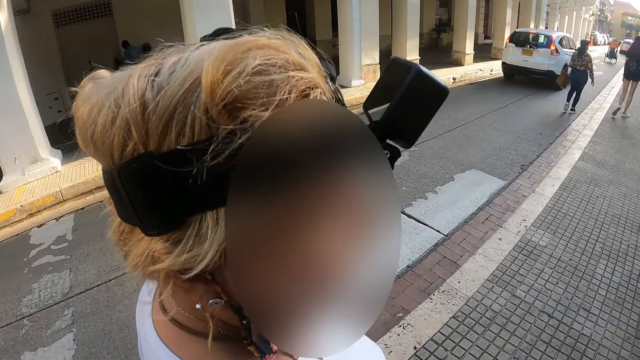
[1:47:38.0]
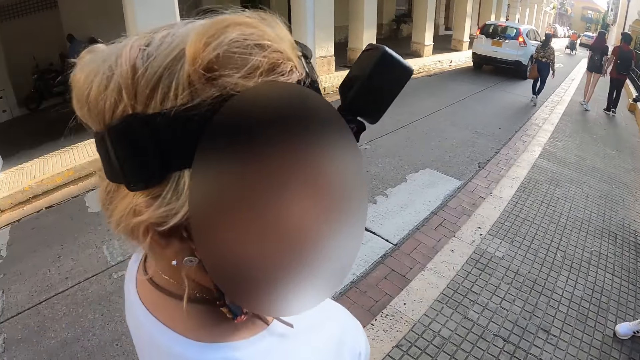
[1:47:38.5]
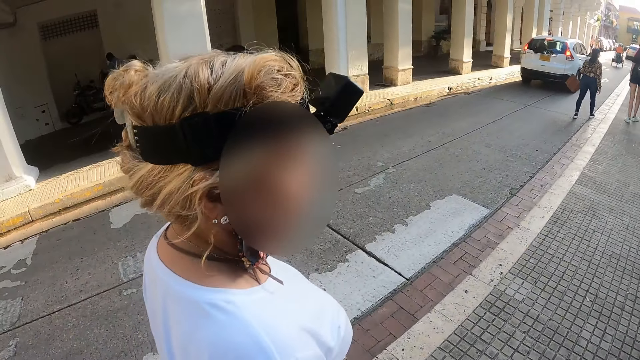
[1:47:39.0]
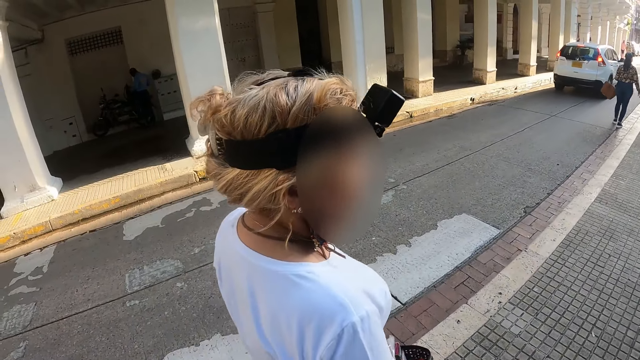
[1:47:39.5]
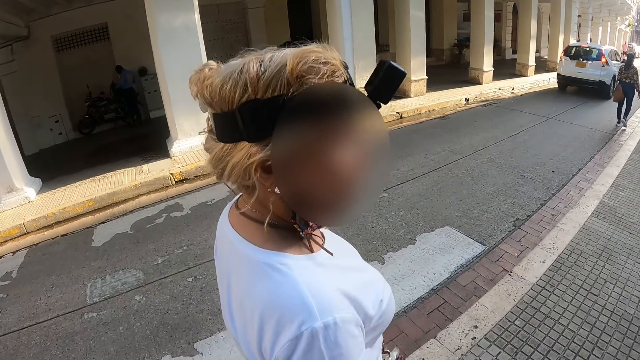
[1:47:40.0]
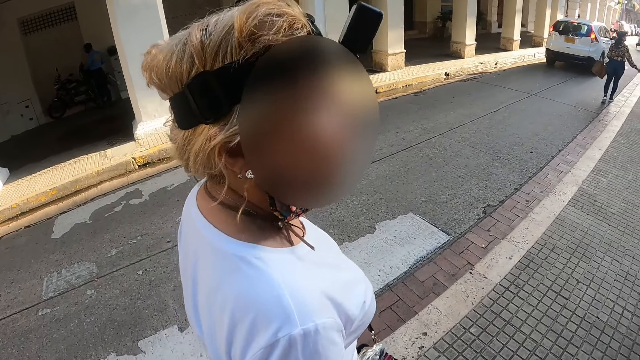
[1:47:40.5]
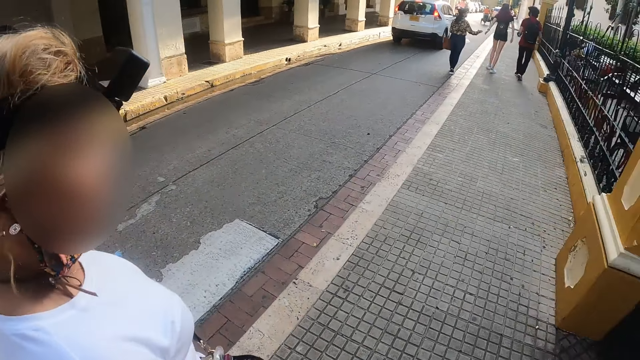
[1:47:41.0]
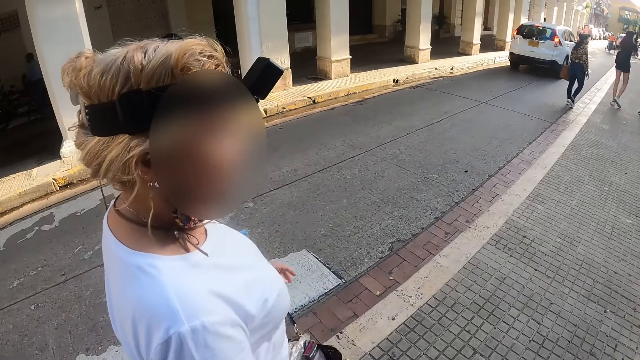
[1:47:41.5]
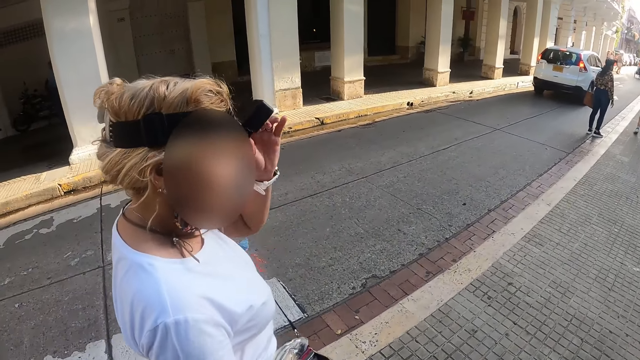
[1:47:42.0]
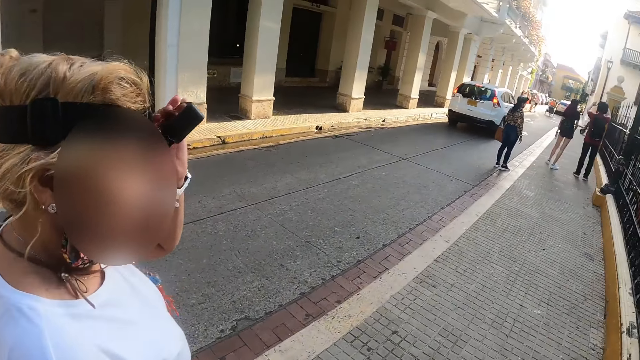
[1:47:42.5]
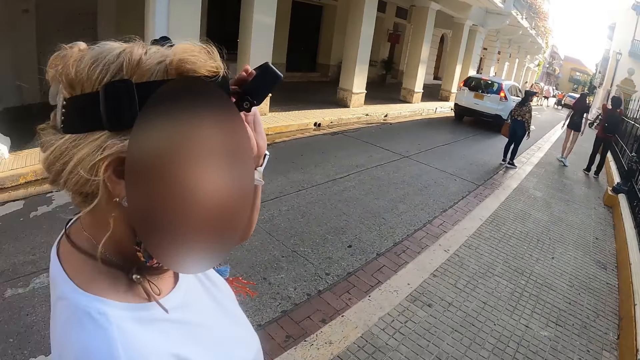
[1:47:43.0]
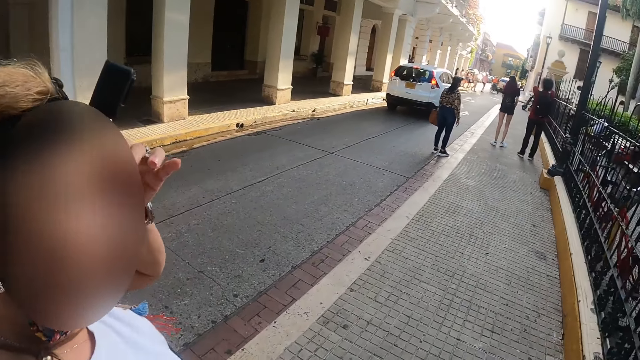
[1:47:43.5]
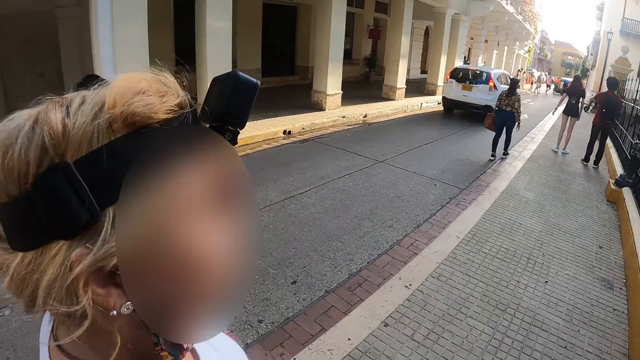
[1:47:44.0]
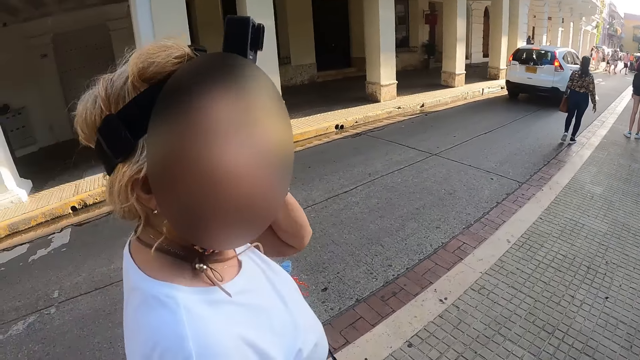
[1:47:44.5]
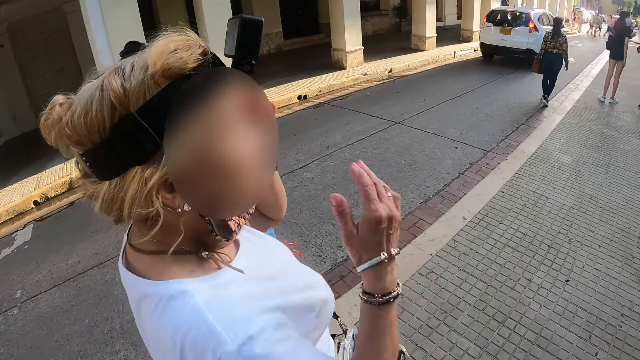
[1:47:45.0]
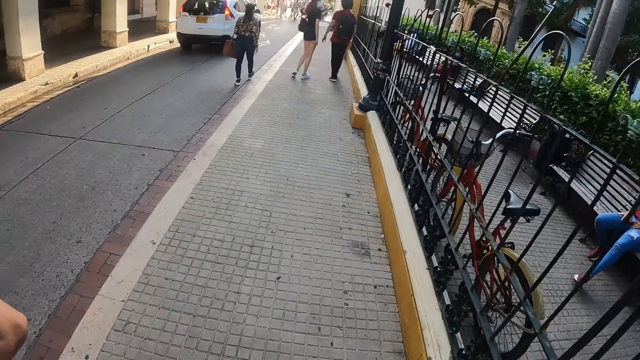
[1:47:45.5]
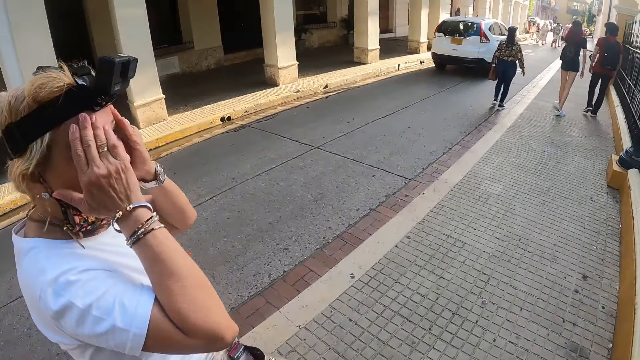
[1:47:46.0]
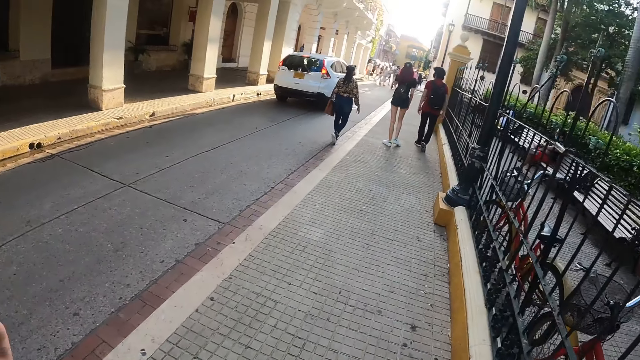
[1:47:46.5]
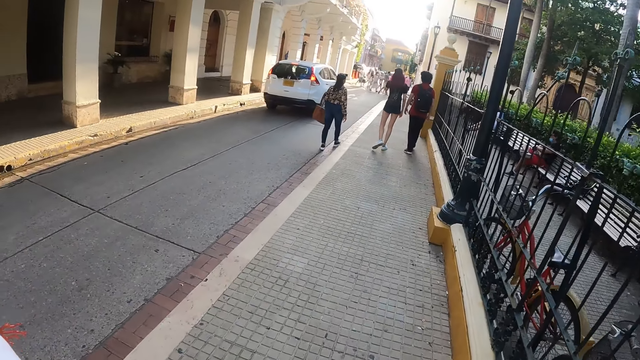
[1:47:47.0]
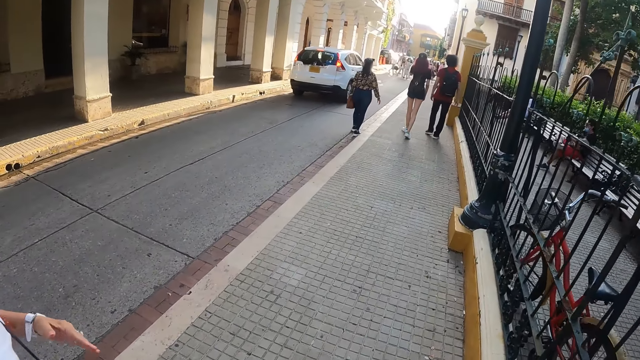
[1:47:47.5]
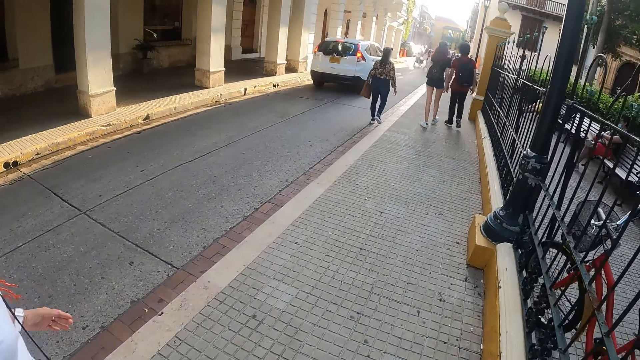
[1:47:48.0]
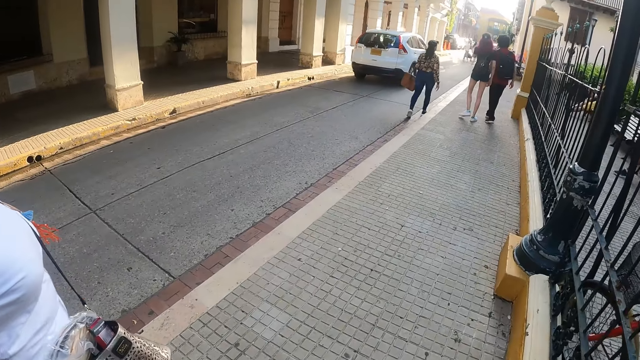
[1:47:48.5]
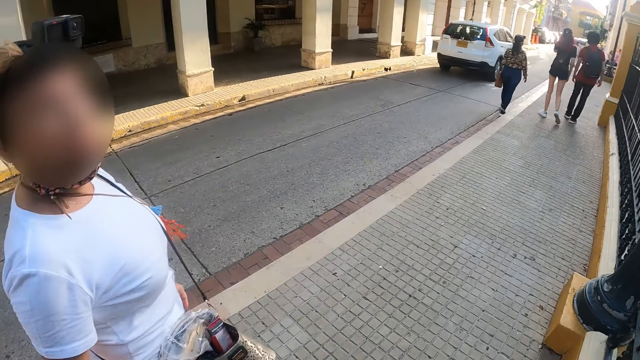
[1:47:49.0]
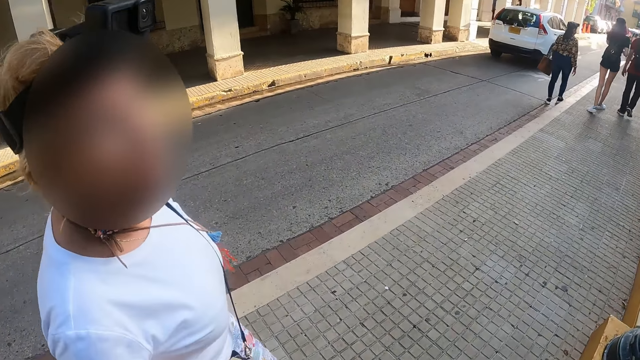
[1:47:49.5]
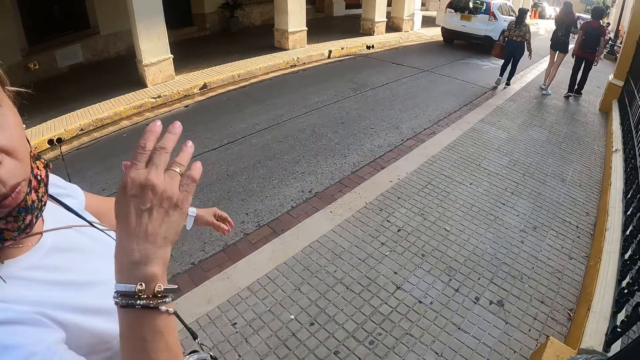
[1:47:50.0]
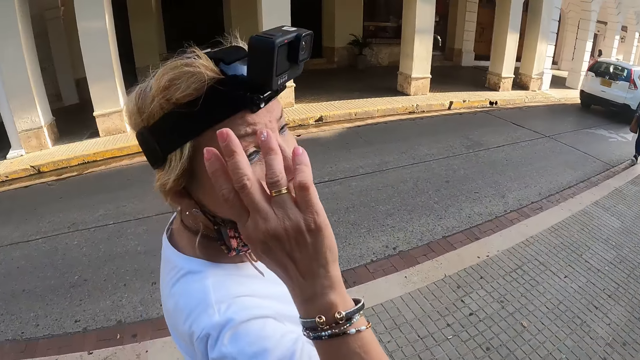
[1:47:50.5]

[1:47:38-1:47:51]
A person adjusts the camera. The camera wearer and the person walk along the sidewalk.

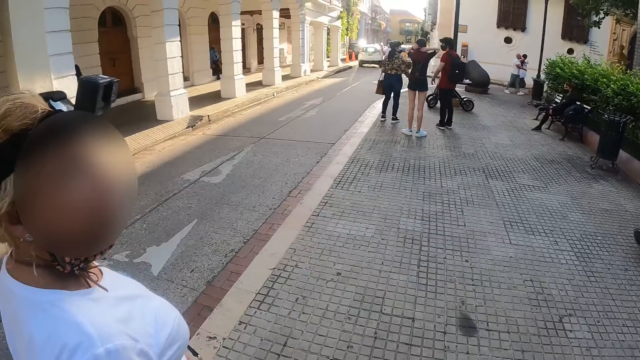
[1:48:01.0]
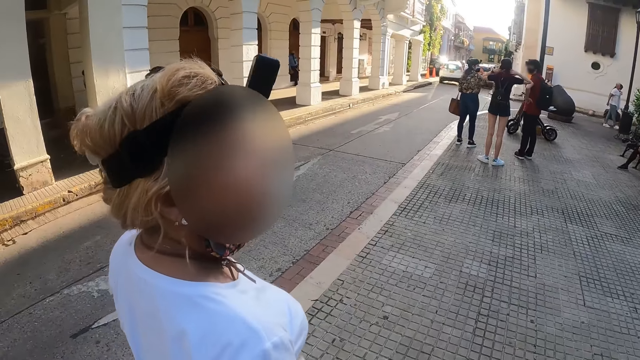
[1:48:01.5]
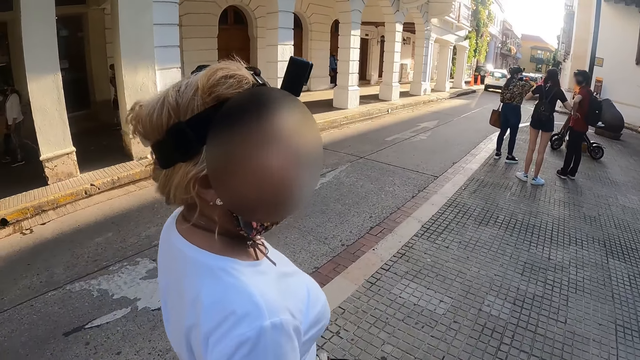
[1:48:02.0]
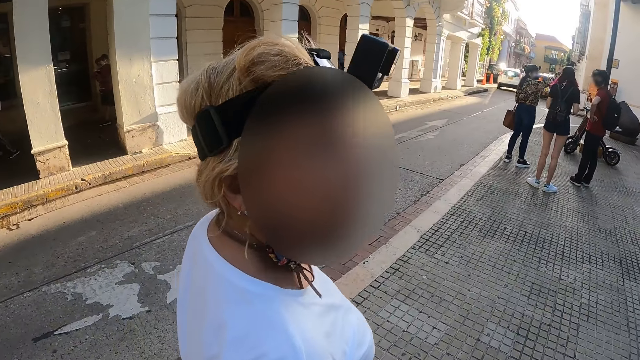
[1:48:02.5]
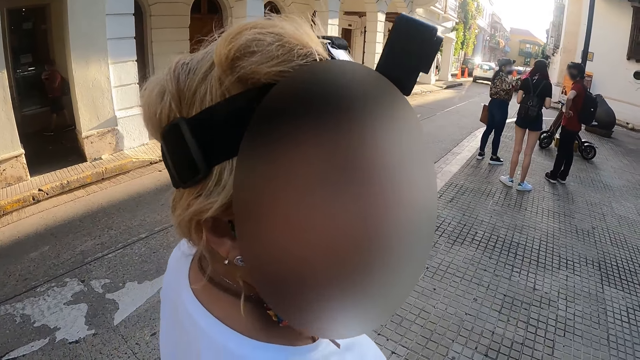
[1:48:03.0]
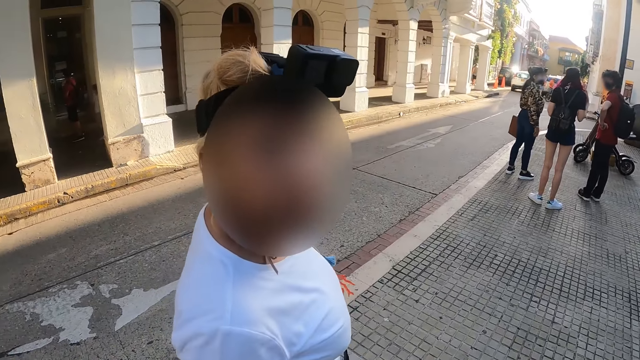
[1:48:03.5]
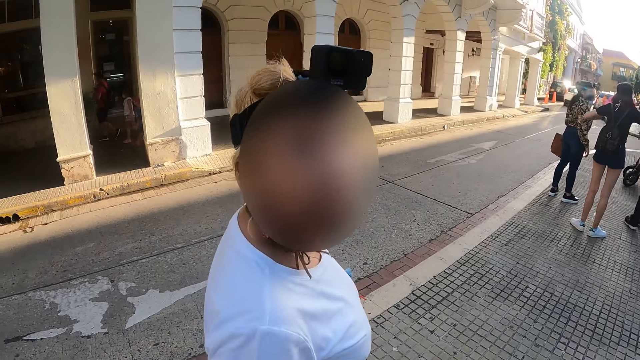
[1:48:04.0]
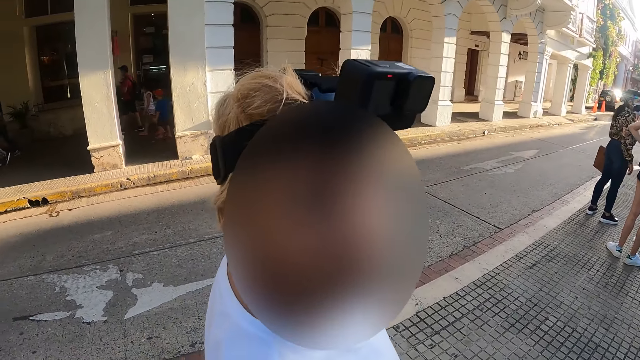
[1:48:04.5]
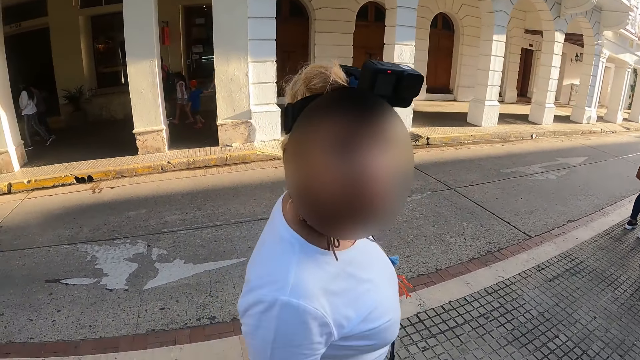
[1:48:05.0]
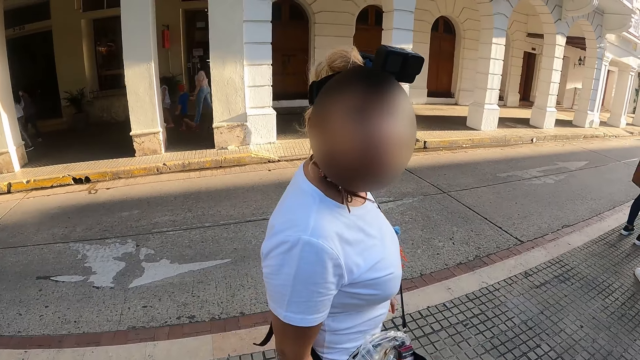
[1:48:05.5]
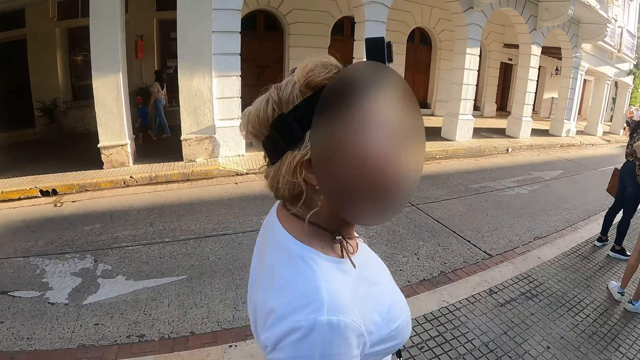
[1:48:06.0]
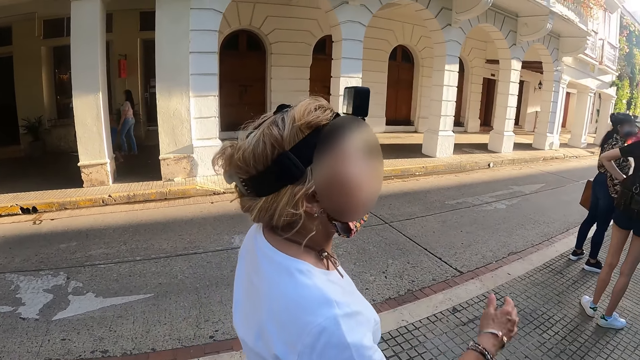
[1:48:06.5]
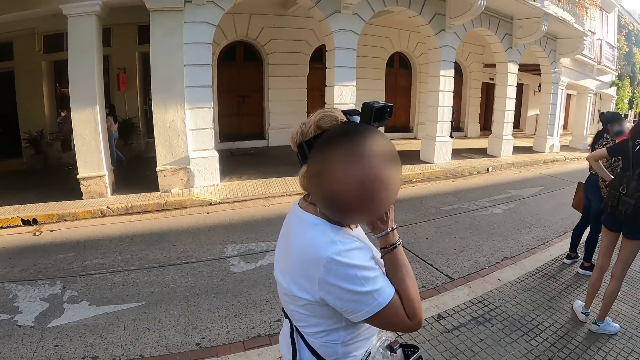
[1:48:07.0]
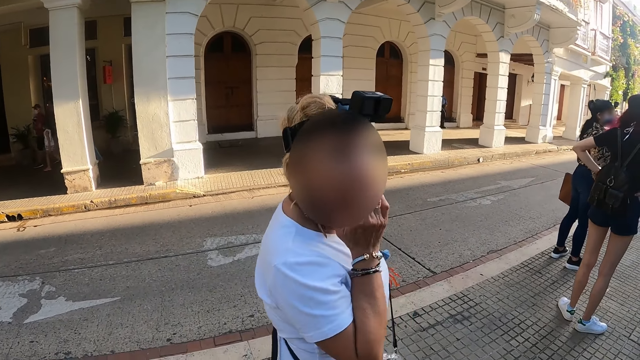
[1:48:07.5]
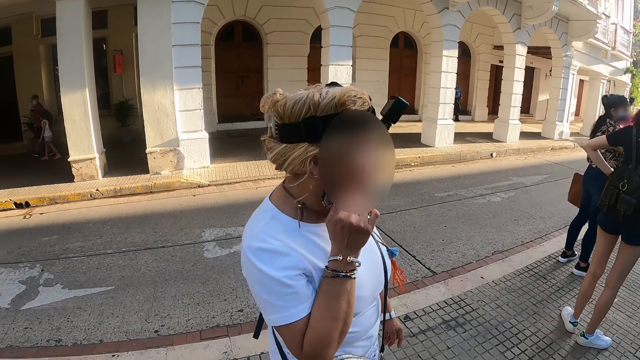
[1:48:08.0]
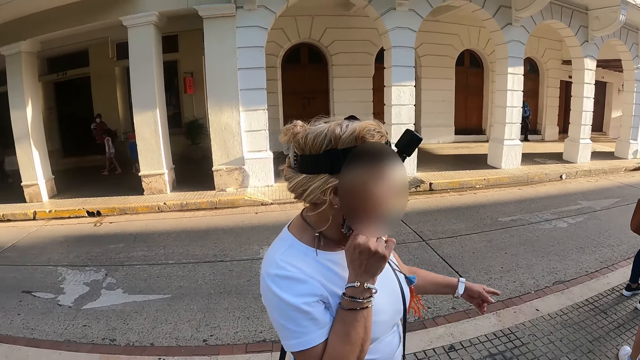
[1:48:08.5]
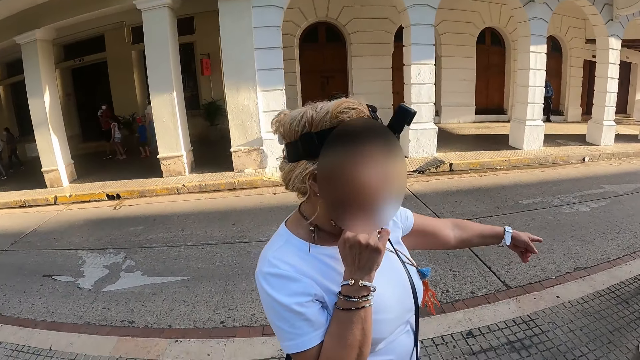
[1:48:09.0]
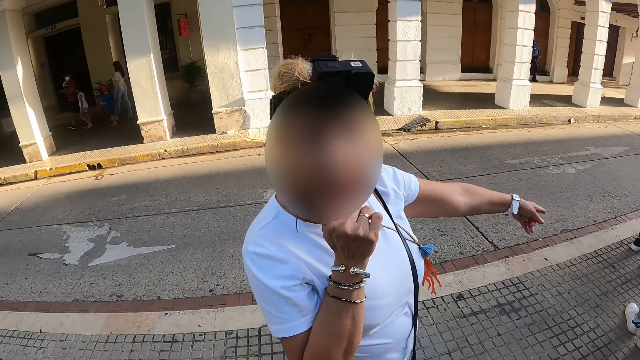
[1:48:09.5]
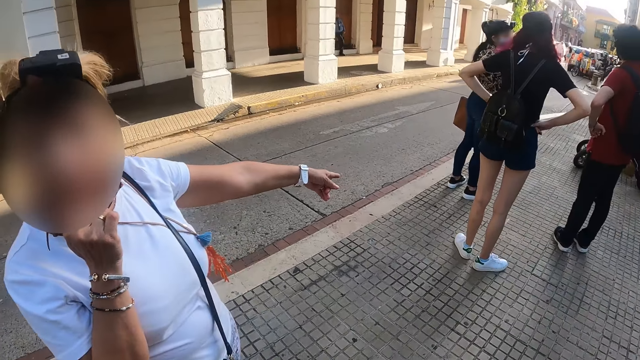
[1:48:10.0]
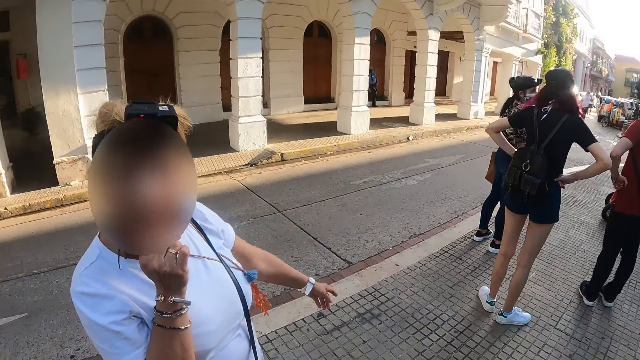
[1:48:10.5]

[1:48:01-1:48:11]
A woman walks on the pavement. The camera wearer looks at the woman. They walk on the pavement. The woman speaks to the camera wearer. The camera wearer looks at the woman. The woman points at something on the road. The woman speaks to the camera wearer. The camera wearer looks at the other persons on the street.
